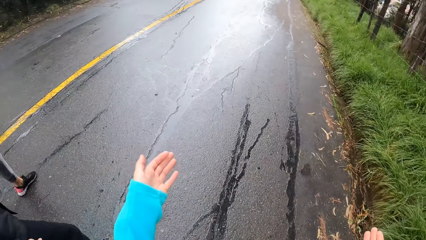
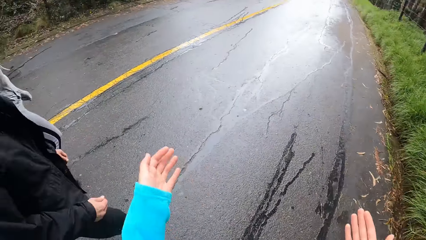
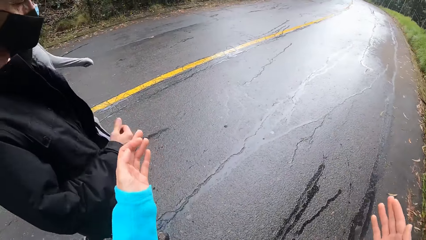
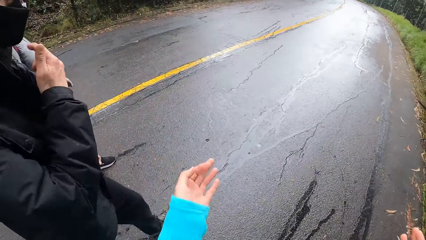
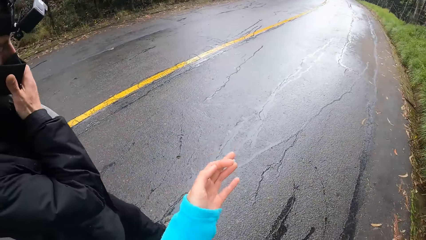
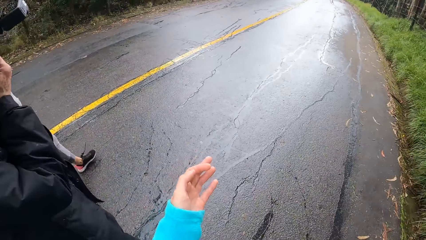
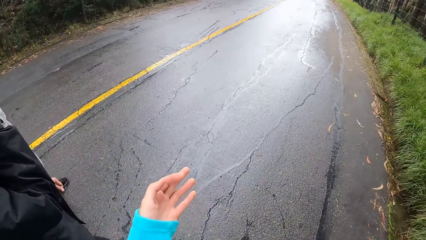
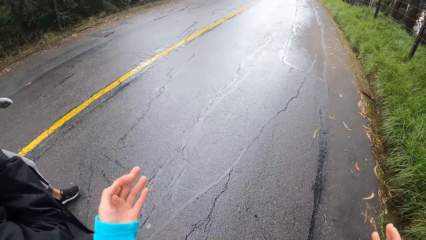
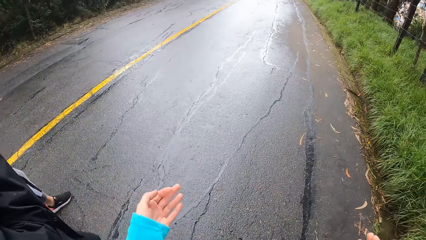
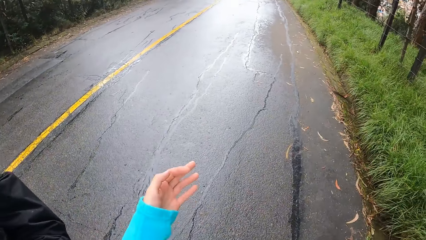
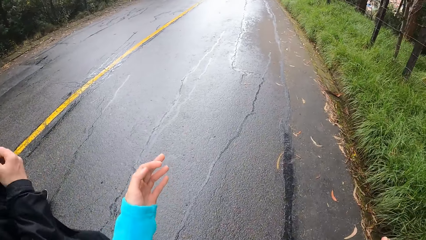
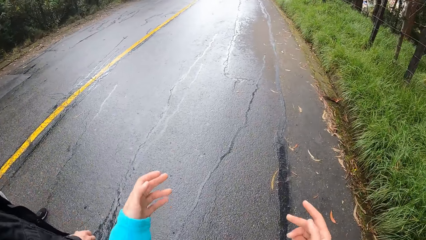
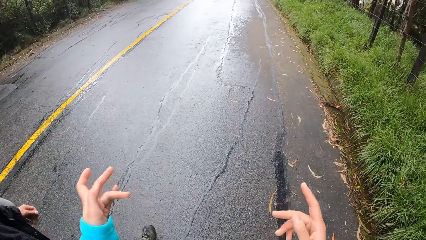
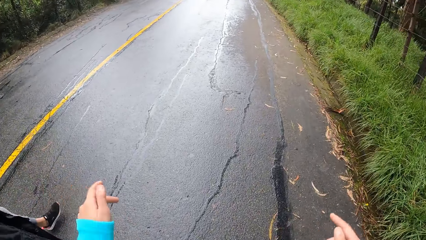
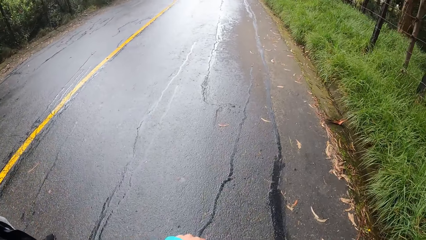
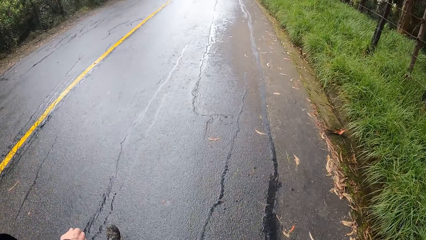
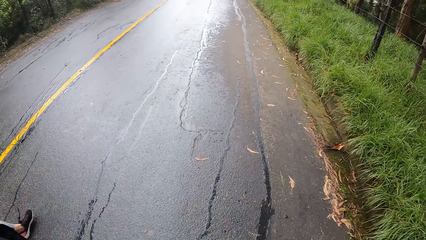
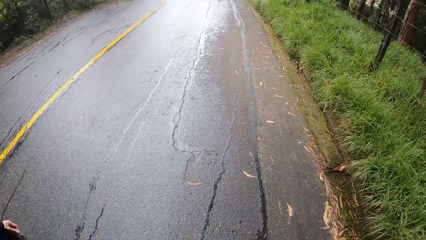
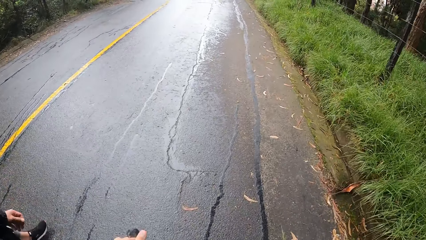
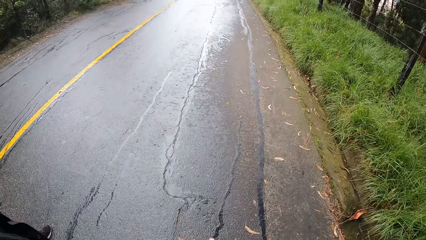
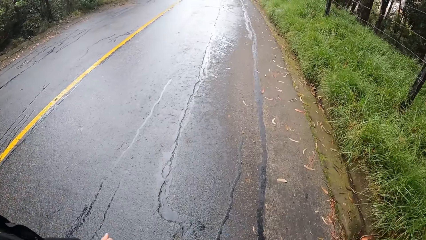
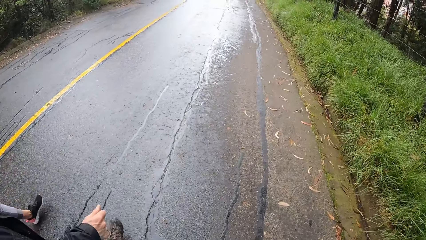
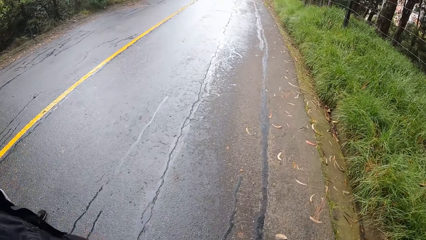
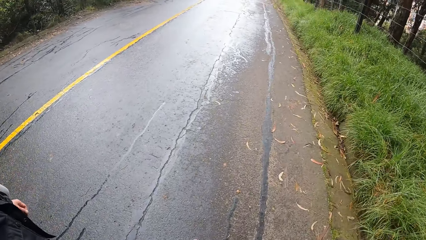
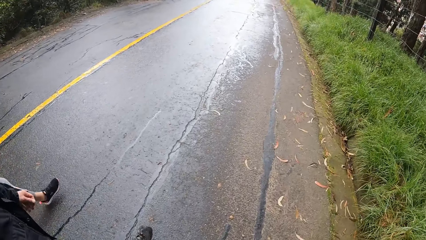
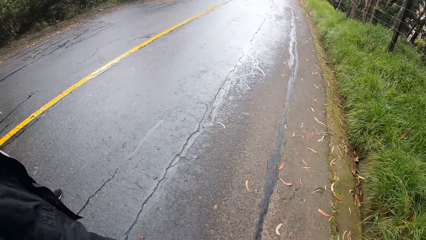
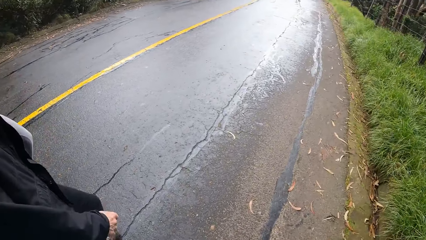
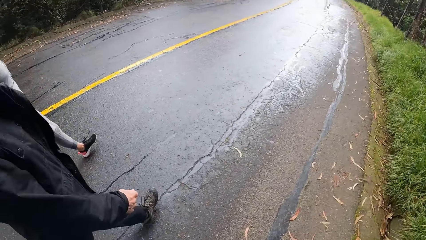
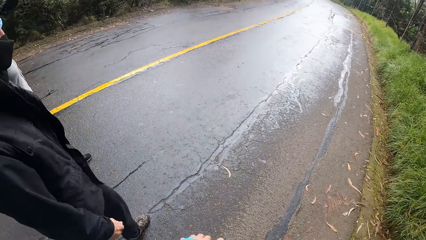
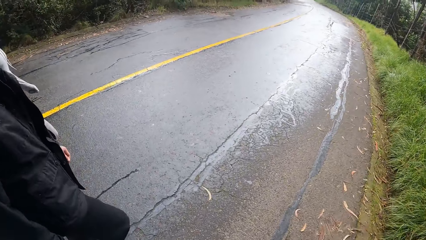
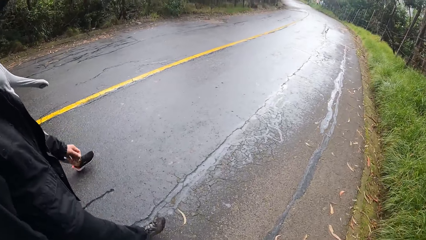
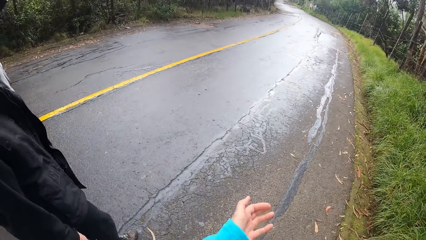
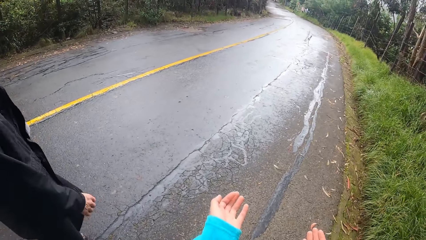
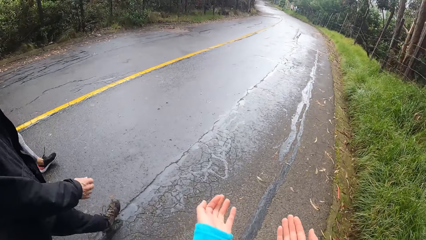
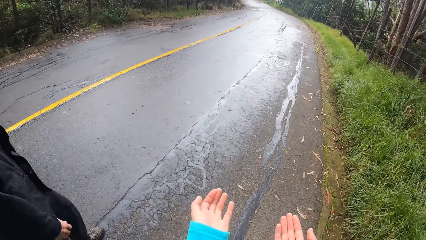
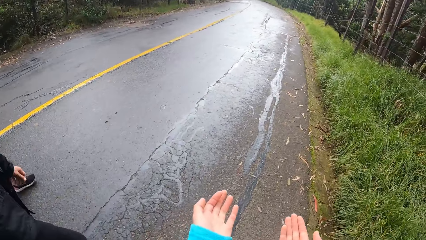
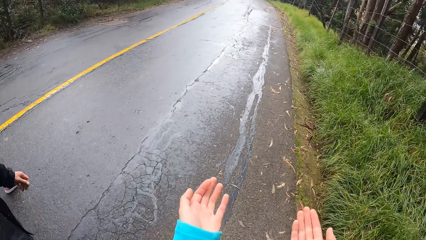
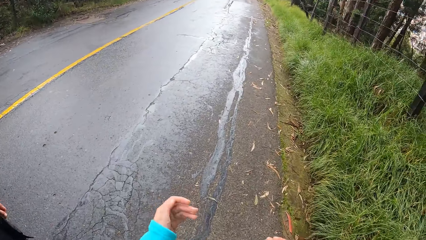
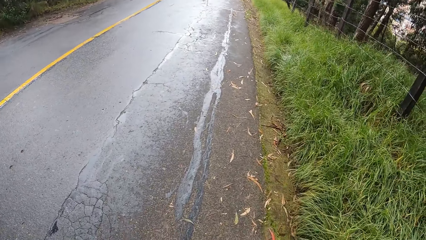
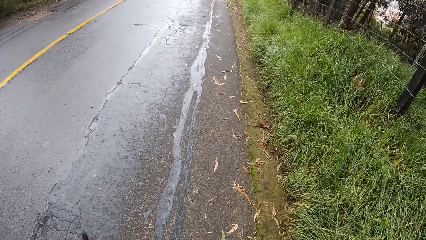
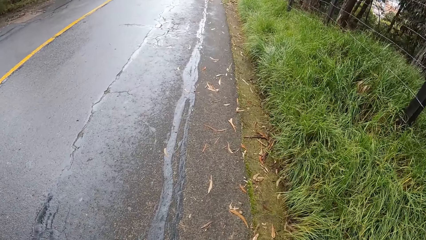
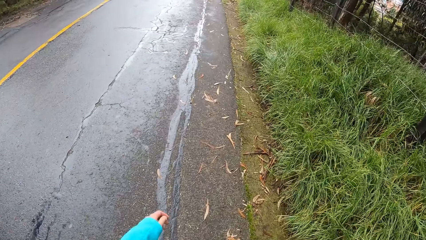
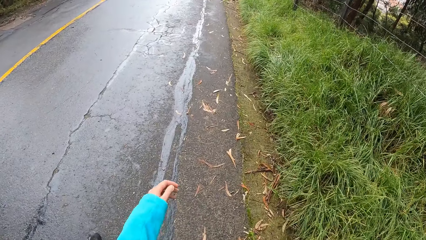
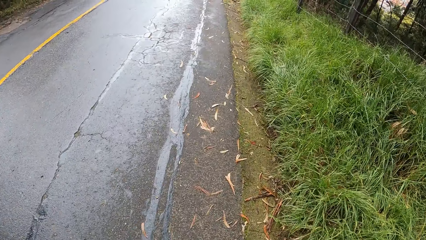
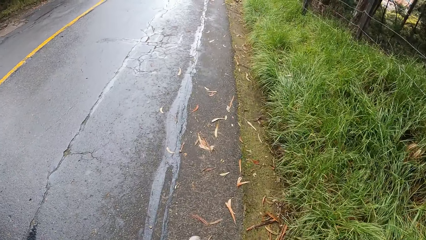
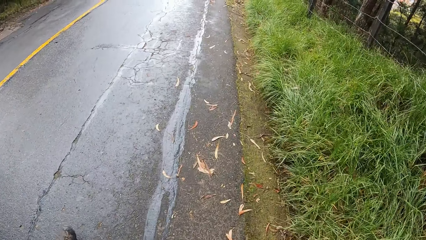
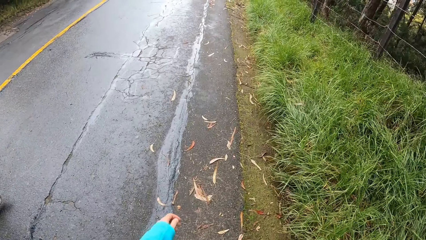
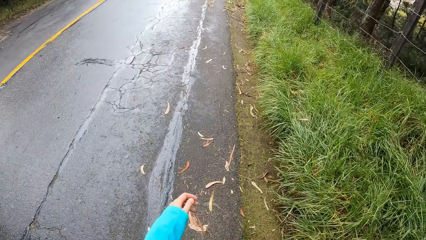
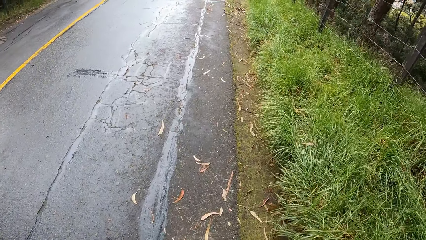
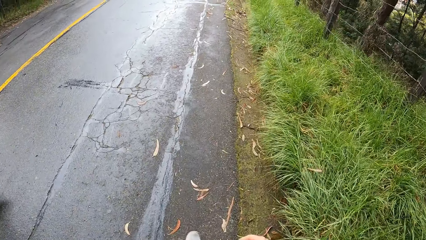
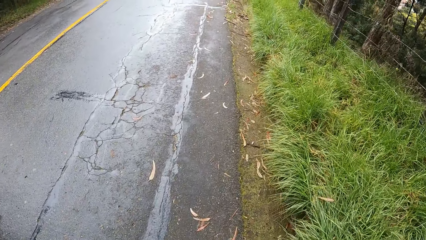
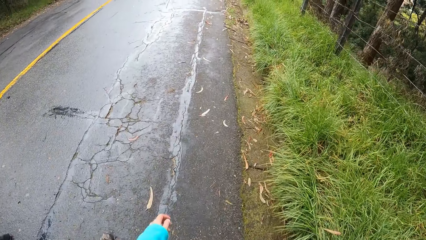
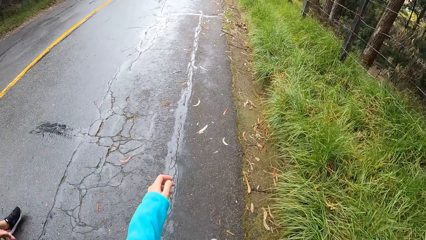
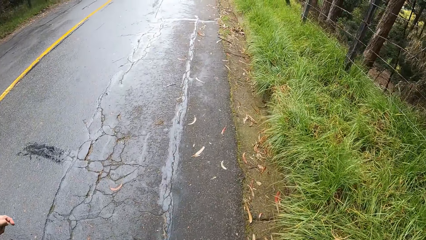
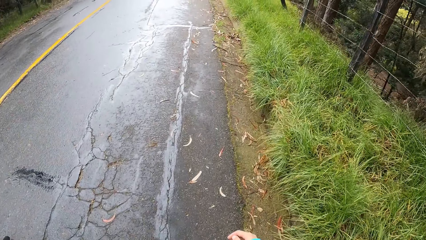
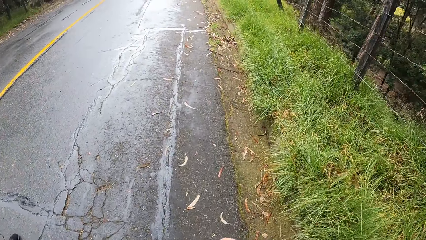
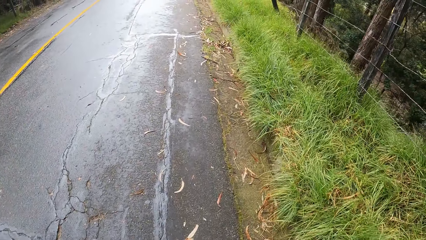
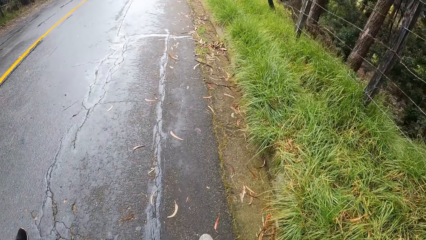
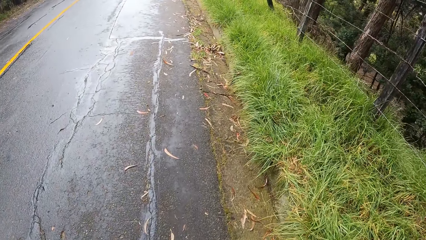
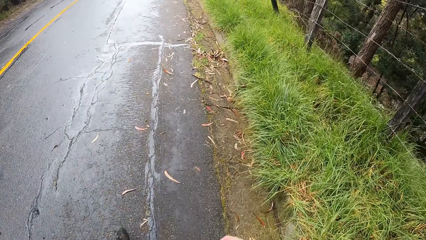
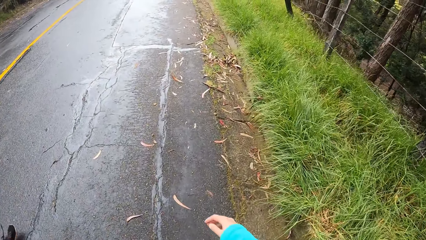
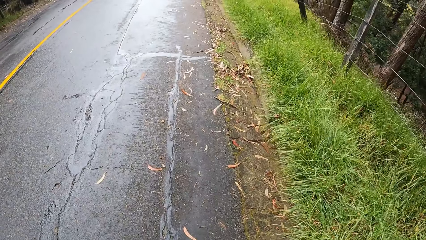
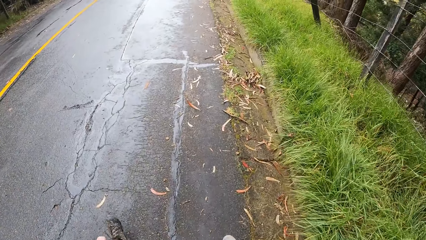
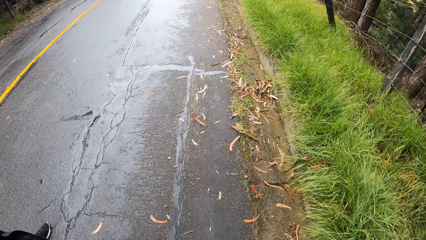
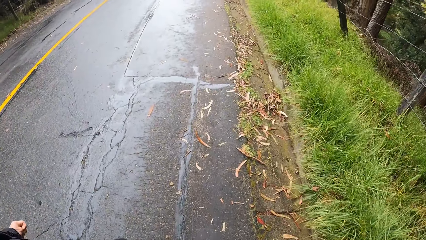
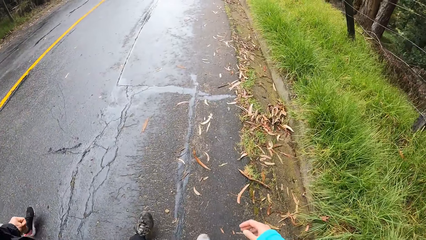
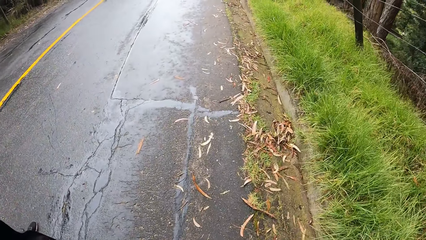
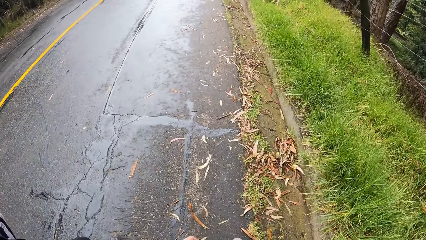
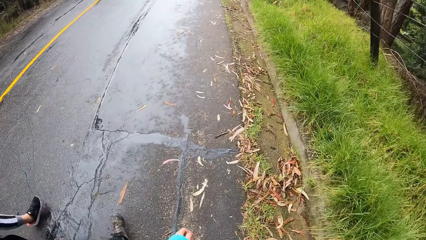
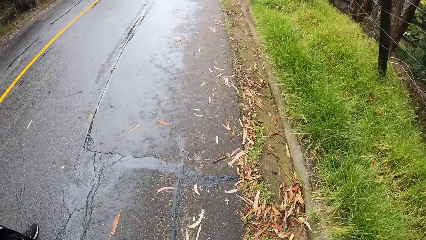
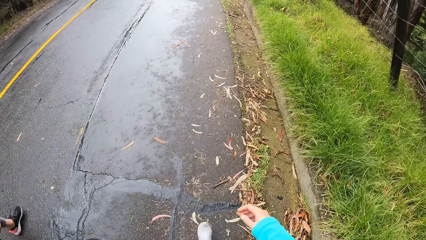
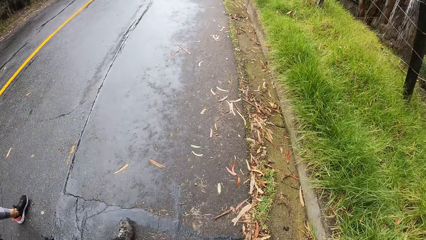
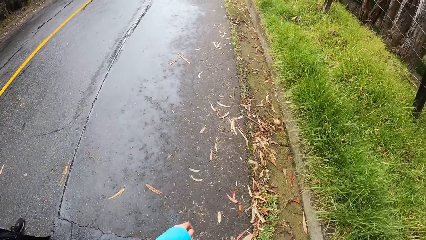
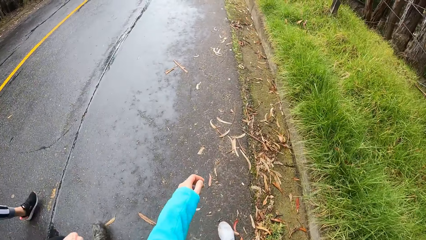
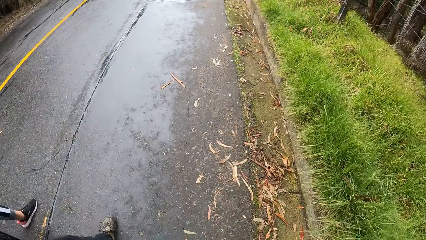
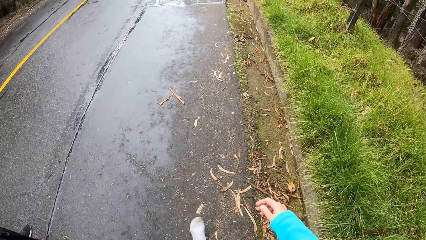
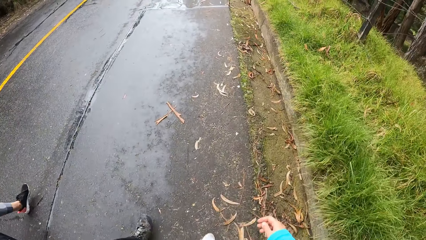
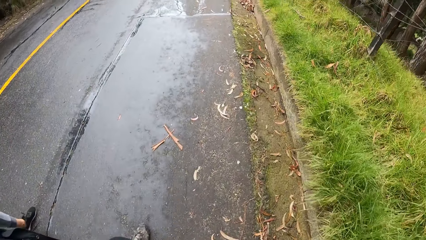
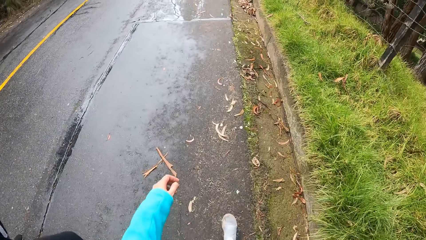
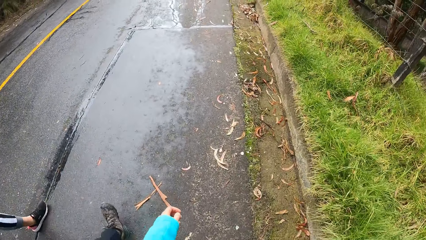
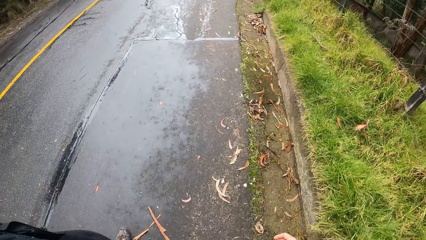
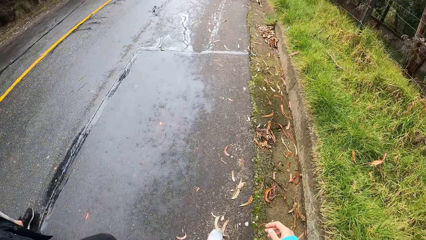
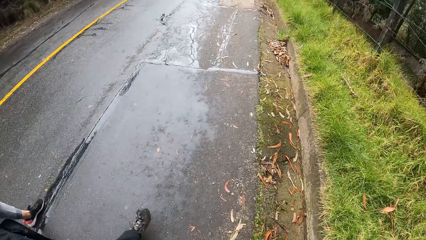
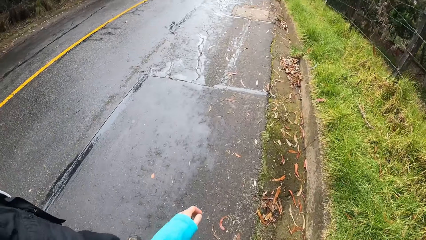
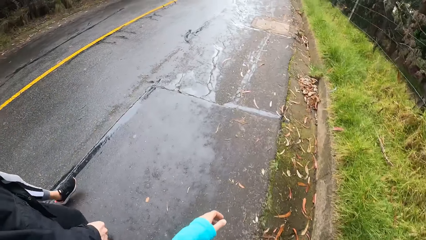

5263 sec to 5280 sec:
The camera wearer looks at a man. They look ahead. They look at the man. They gesture with both hands. They look down.
